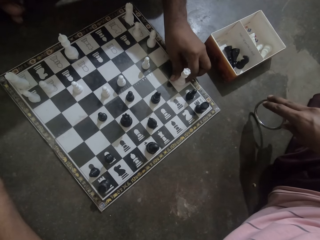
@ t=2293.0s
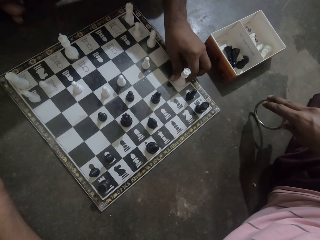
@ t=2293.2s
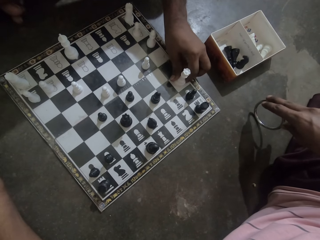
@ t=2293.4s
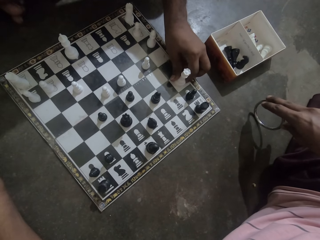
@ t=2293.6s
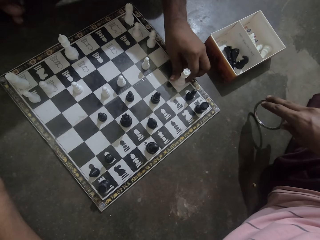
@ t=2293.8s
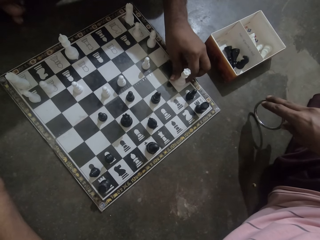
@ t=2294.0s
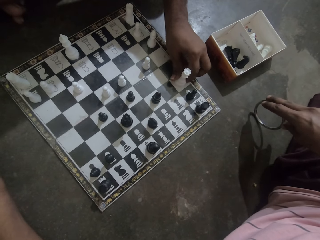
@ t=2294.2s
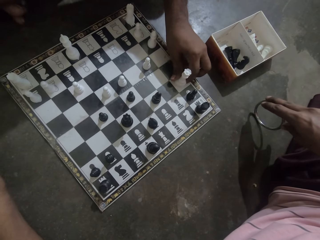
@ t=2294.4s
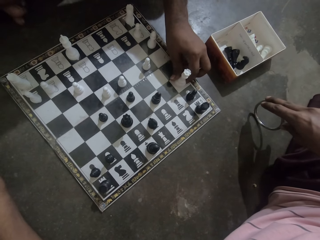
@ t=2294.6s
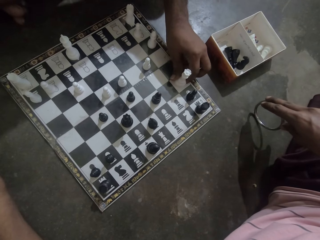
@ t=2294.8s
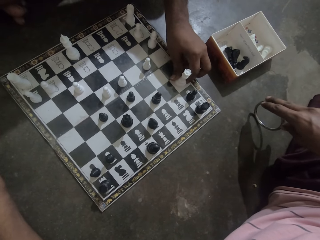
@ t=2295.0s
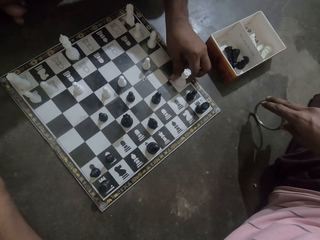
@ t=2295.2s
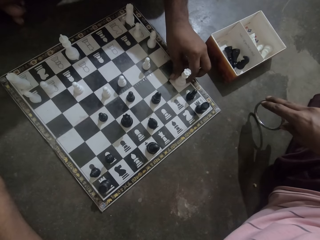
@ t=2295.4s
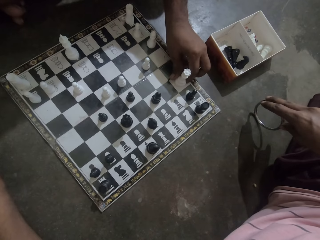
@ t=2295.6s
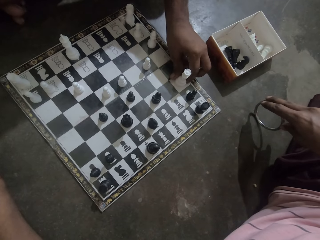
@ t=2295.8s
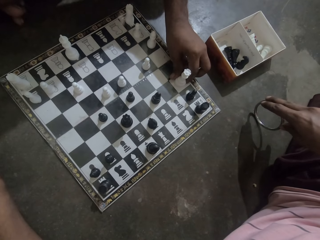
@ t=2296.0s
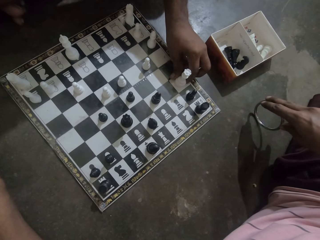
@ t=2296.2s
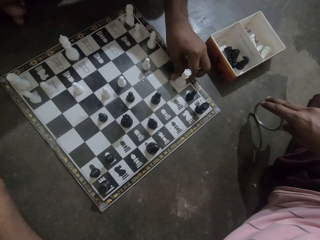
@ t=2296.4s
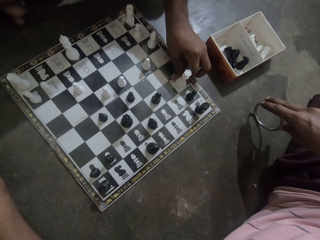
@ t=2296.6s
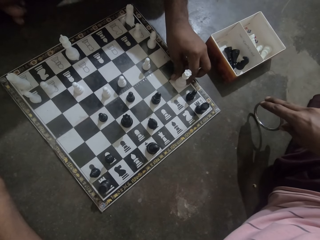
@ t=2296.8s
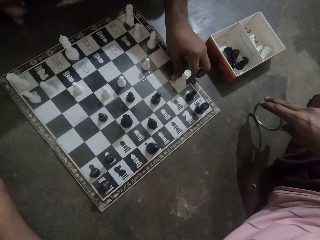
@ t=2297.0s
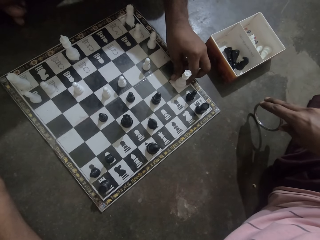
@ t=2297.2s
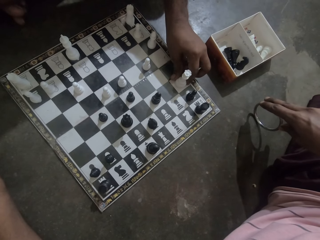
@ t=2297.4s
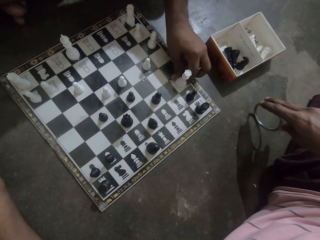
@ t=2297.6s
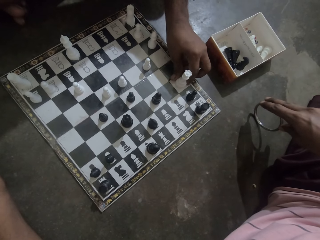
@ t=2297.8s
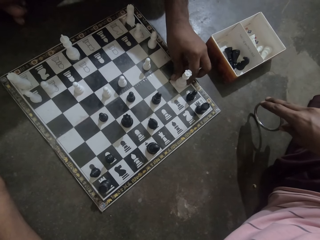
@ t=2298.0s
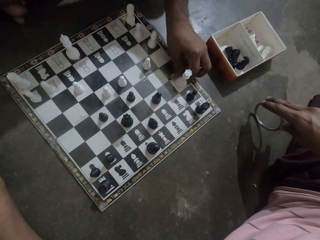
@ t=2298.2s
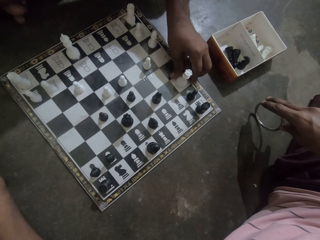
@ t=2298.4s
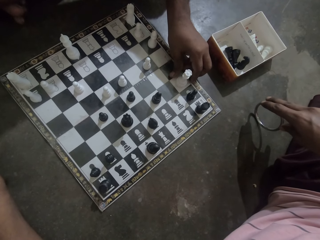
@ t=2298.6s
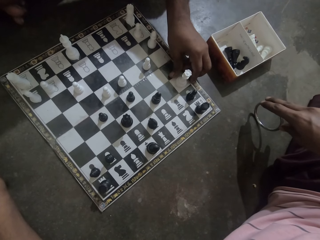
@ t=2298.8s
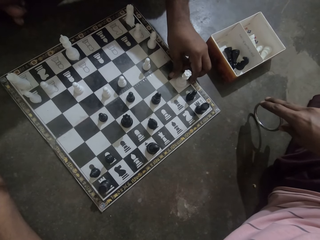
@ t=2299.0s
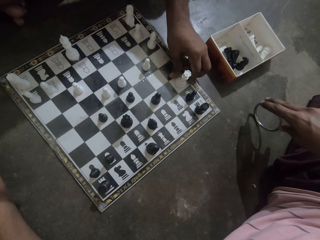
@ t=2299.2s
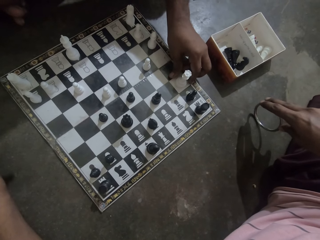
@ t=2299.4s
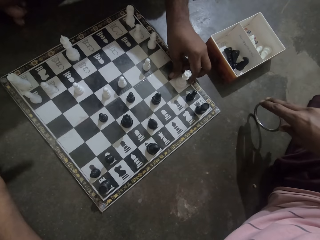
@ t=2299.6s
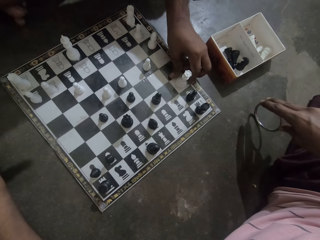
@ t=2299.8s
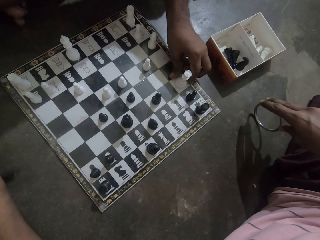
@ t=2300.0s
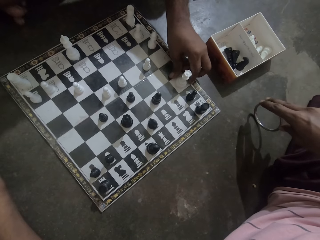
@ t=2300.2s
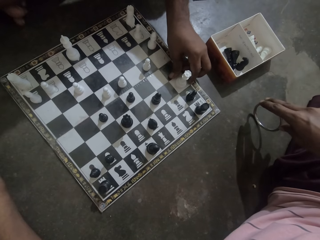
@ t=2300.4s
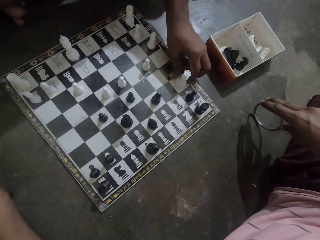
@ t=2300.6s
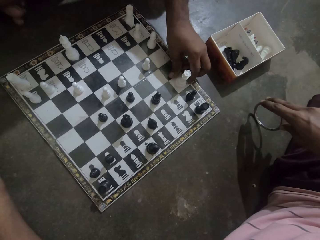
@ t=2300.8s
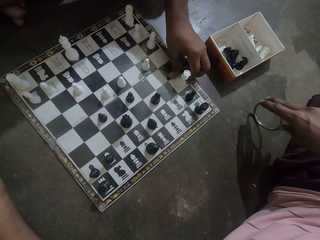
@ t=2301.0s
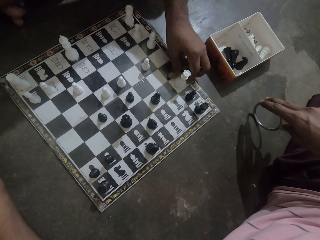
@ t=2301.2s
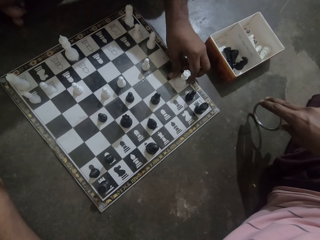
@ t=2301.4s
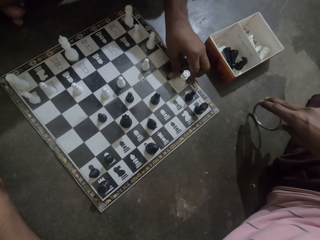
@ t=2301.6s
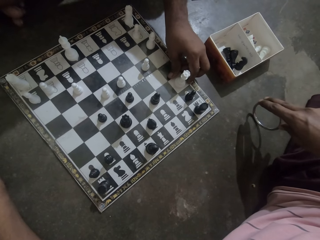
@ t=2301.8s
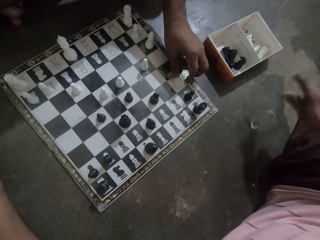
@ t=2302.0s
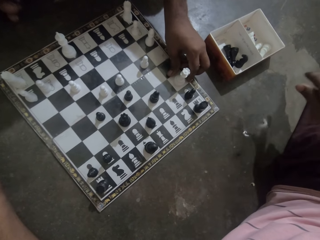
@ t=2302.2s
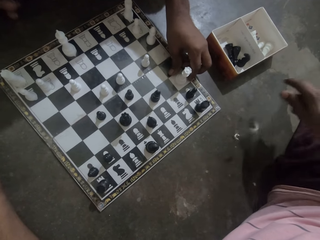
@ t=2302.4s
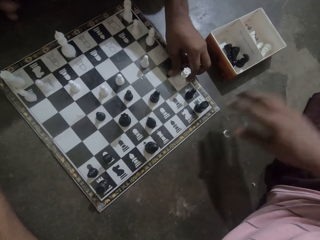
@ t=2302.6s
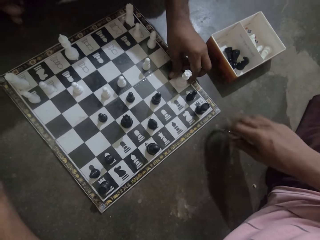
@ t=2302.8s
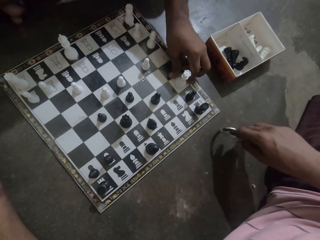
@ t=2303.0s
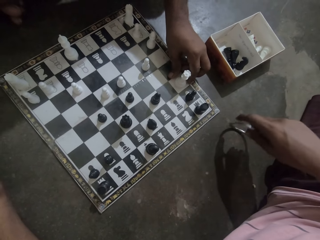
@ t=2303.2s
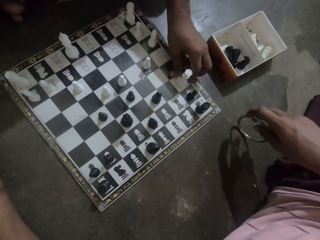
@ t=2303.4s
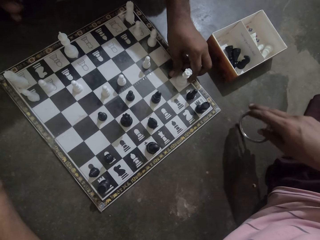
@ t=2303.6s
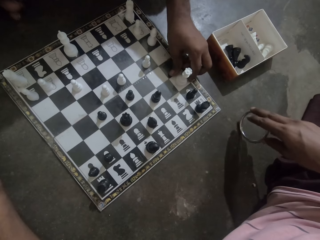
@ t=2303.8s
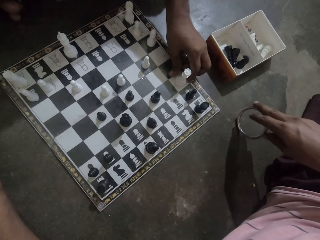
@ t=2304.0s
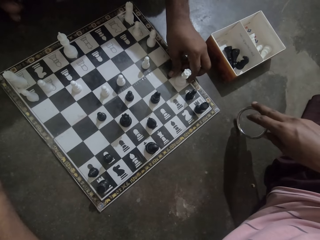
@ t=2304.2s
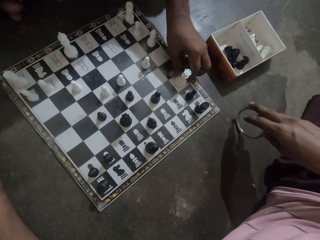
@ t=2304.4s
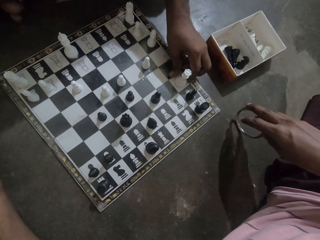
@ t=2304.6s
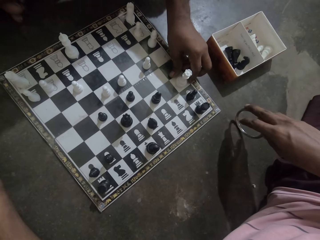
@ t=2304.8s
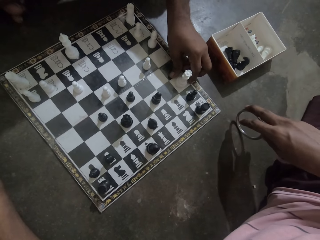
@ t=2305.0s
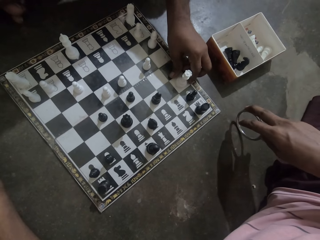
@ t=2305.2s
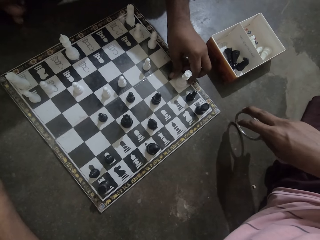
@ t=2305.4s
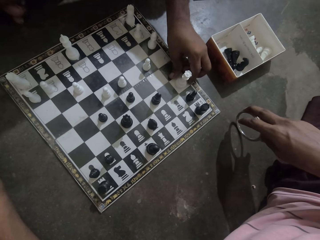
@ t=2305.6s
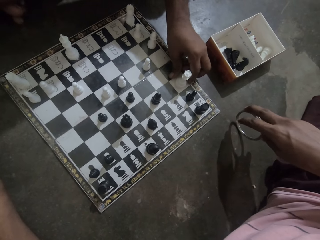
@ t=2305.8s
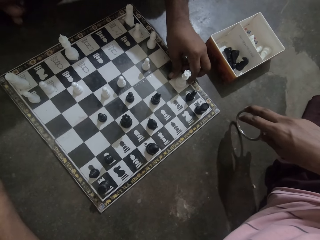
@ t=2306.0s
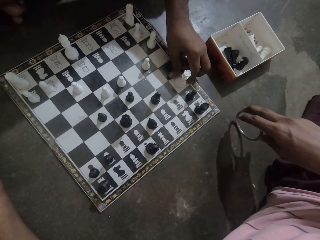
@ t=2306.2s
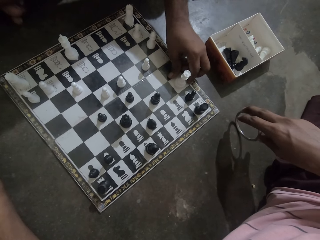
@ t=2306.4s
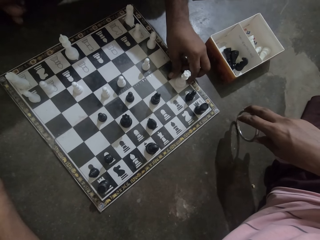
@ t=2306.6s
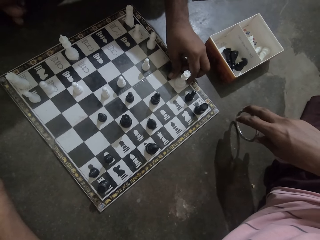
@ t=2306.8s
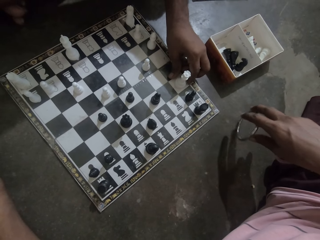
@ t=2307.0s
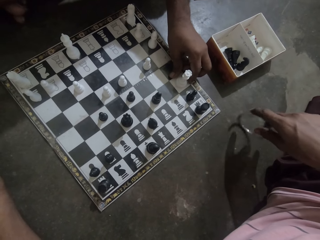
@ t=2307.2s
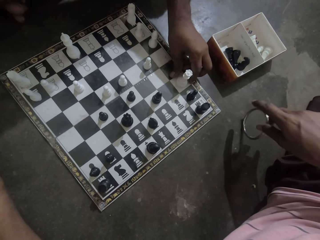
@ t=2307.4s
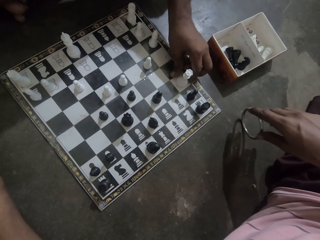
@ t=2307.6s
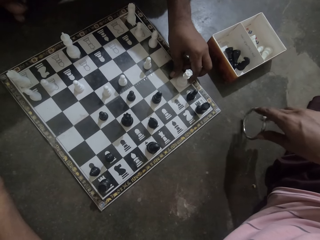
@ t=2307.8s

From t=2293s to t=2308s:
The camera wearer rolls an object. They spin the black bangle on the floor. They hold the object. They roll the object.

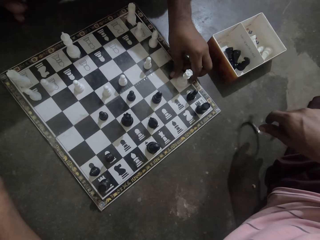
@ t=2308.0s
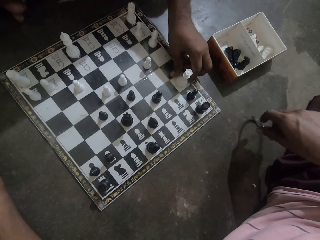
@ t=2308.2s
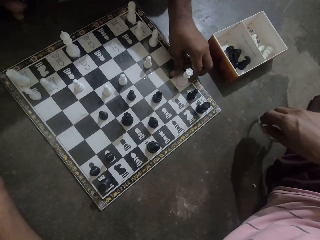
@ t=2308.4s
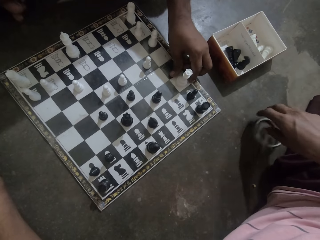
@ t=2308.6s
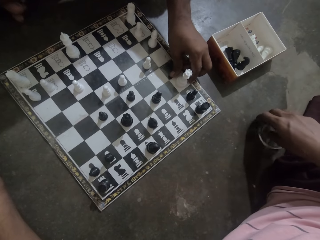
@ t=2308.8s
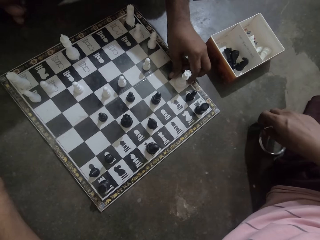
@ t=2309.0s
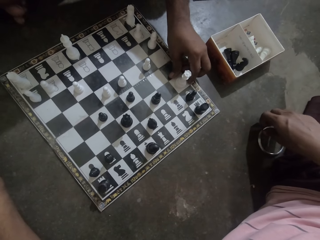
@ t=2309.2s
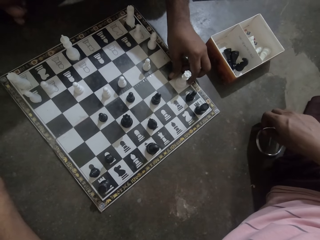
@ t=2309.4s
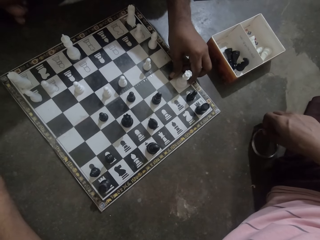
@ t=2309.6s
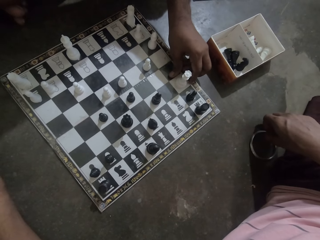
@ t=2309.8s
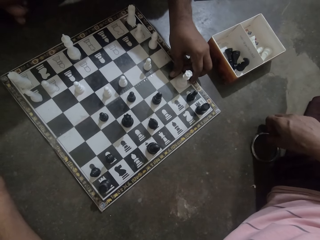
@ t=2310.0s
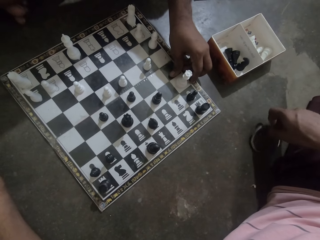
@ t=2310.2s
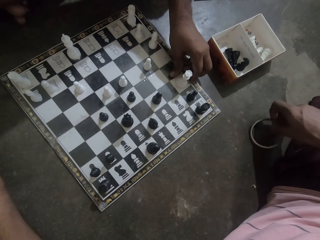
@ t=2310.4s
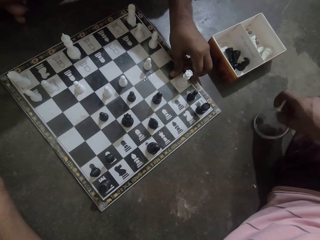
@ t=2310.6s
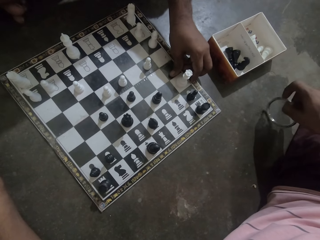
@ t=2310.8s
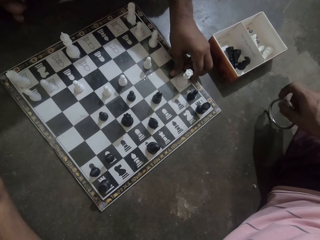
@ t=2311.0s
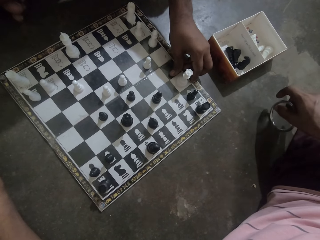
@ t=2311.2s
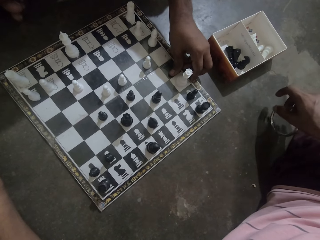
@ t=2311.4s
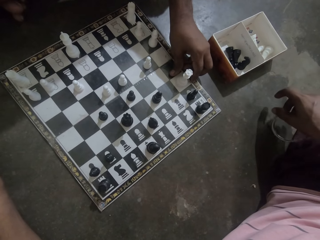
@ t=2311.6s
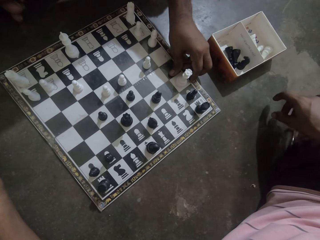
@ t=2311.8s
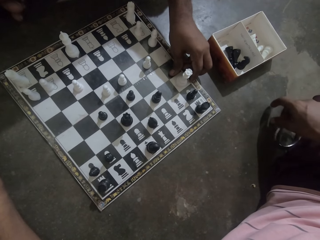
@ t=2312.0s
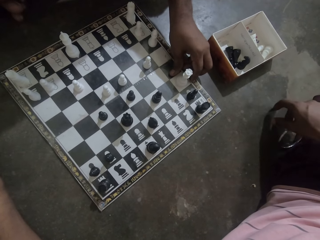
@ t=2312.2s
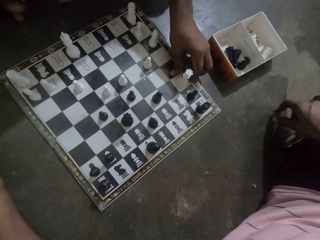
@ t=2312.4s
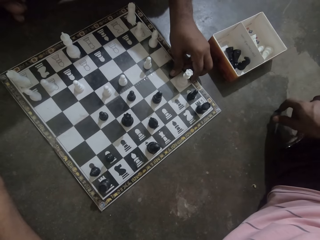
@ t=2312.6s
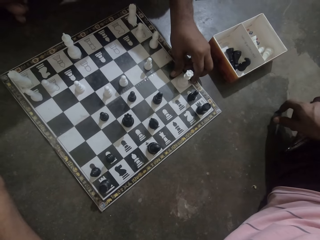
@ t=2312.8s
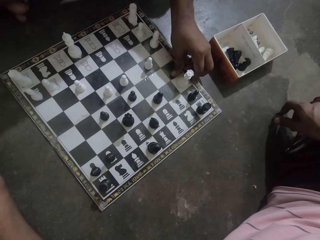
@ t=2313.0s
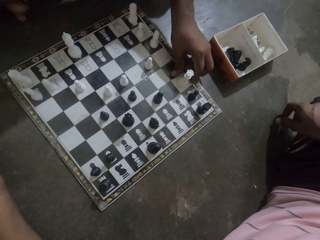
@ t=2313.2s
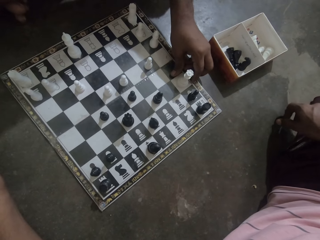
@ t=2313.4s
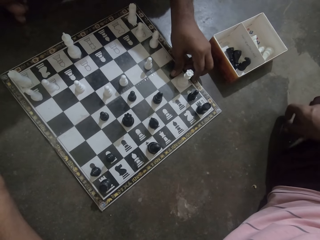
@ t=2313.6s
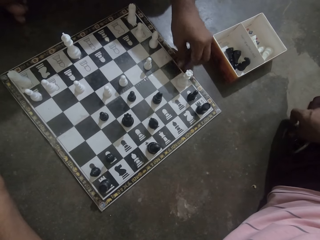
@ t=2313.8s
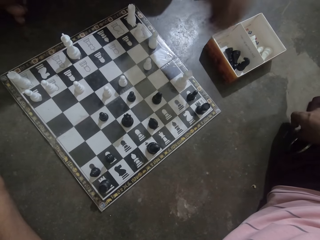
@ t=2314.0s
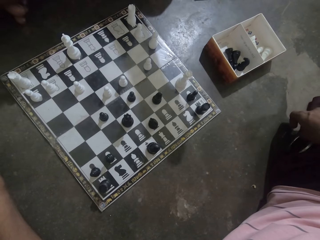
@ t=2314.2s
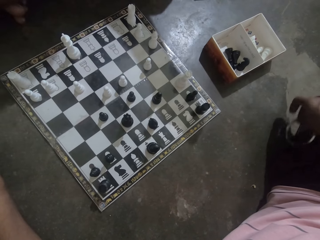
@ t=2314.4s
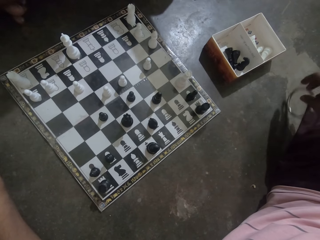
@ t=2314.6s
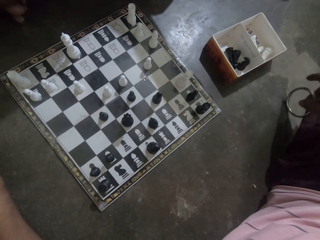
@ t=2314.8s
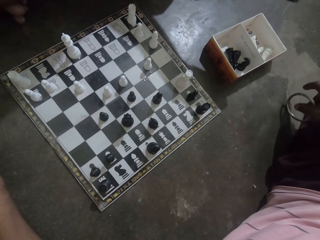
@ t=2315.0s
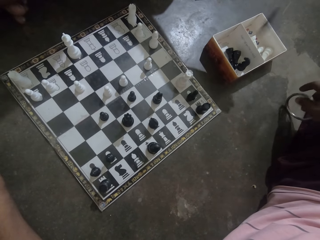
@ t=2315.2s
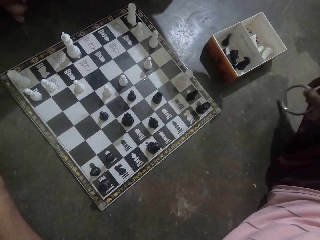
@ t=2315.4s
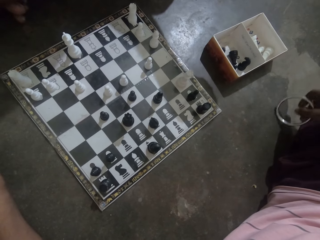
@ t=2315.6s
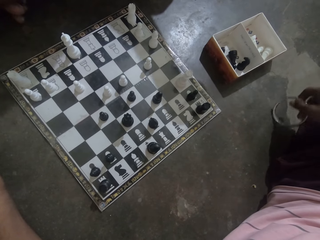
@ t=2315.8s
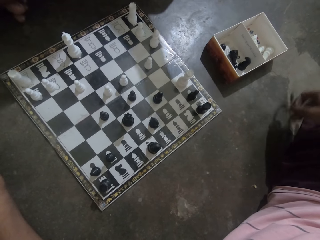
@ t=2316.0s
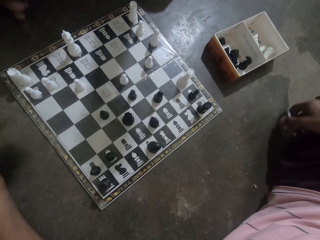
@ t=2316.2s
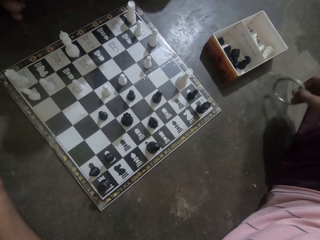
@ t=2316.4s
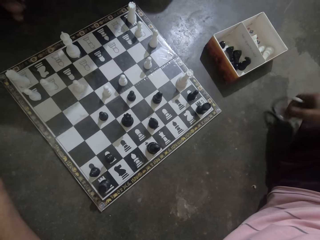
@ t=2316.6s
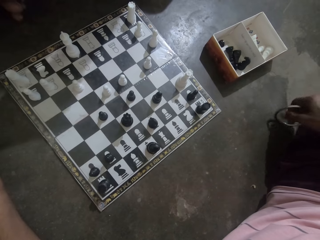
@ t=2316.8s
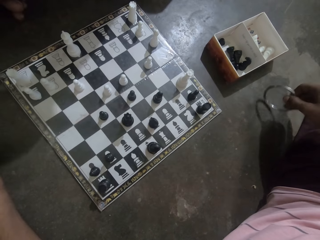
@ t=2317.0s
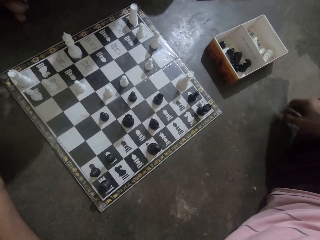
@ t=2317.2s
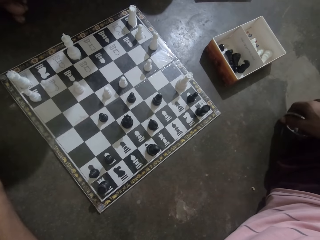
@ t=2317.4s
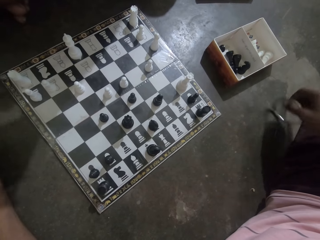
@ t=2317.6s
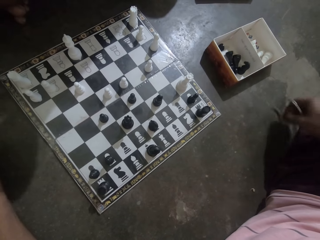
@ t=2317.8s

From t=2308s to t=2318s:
The camera wearer picks a chess piece from the chess board. They put the chess piece in a box. A man drops a black chess piece into the box. The camera wearer plays with the bangle.
